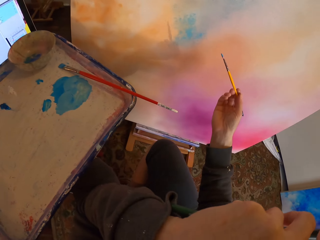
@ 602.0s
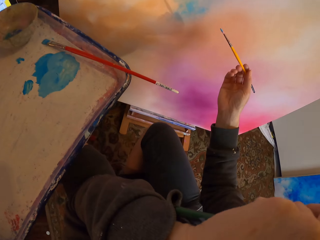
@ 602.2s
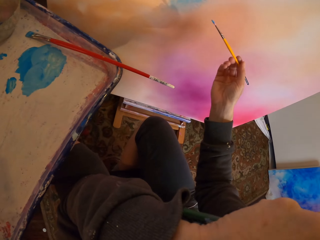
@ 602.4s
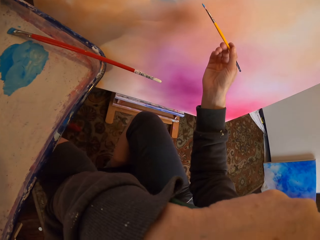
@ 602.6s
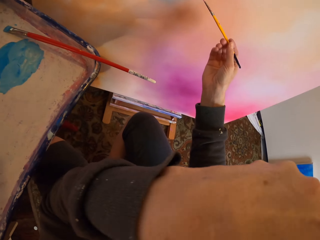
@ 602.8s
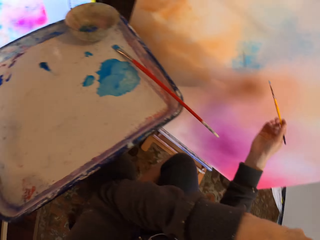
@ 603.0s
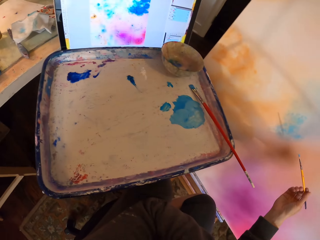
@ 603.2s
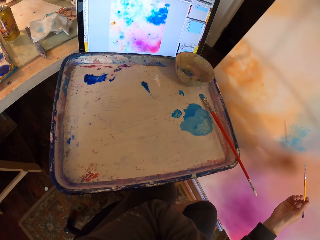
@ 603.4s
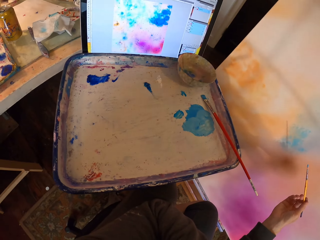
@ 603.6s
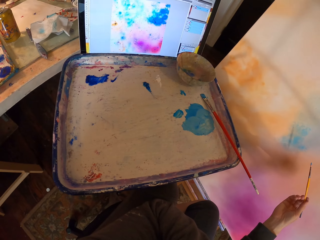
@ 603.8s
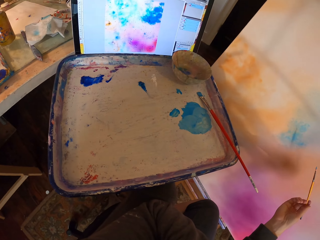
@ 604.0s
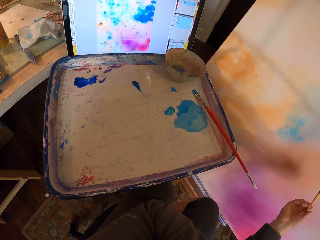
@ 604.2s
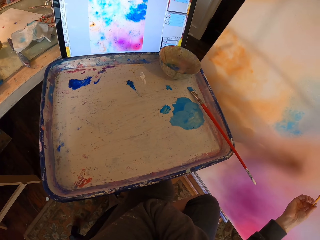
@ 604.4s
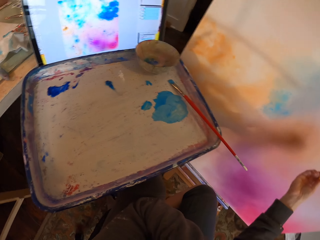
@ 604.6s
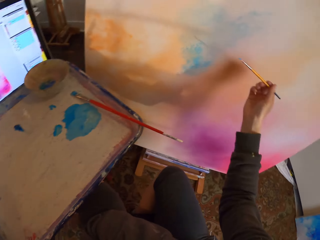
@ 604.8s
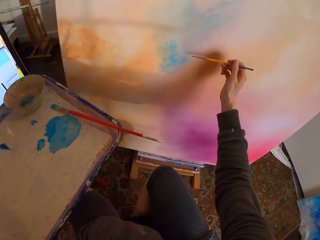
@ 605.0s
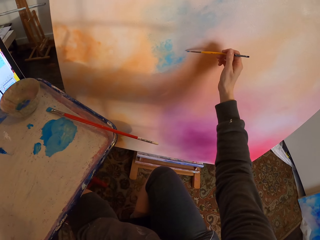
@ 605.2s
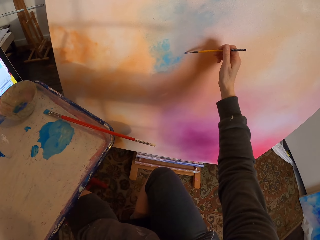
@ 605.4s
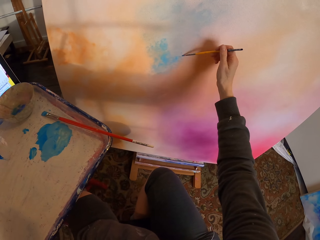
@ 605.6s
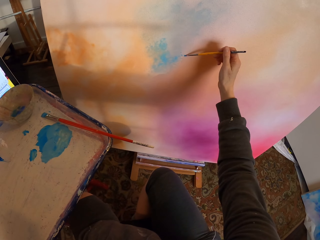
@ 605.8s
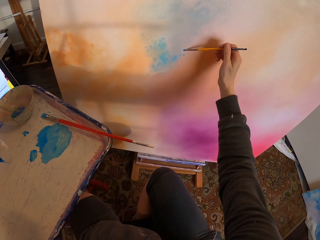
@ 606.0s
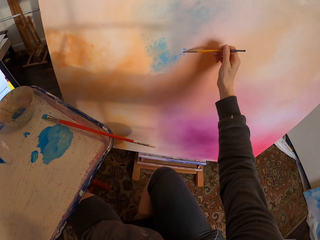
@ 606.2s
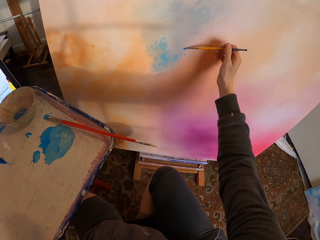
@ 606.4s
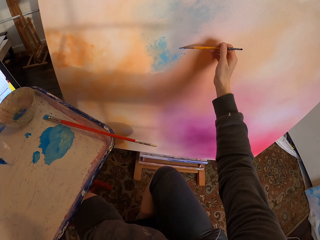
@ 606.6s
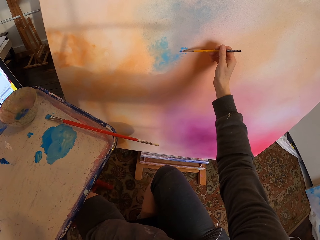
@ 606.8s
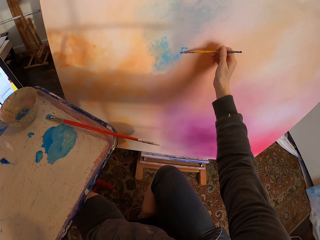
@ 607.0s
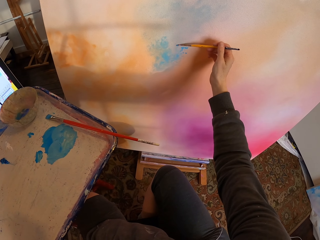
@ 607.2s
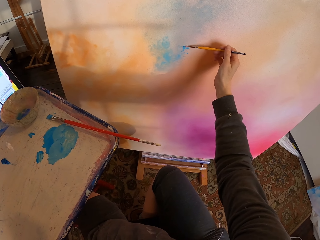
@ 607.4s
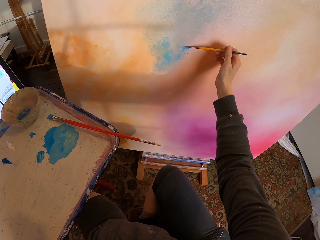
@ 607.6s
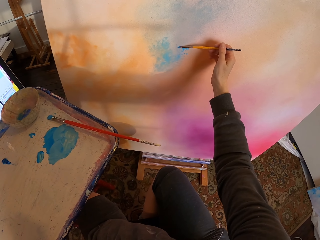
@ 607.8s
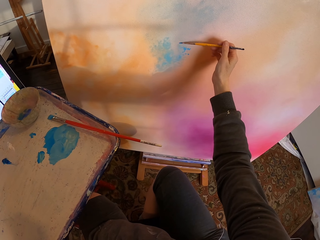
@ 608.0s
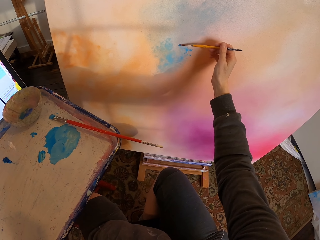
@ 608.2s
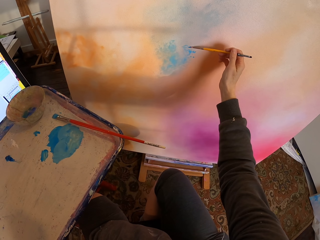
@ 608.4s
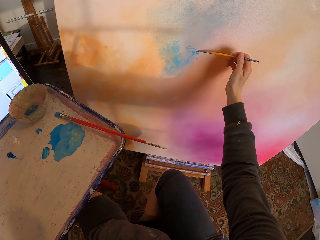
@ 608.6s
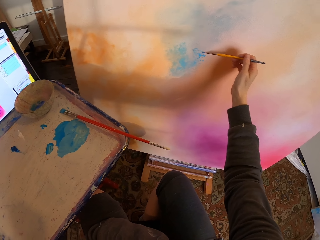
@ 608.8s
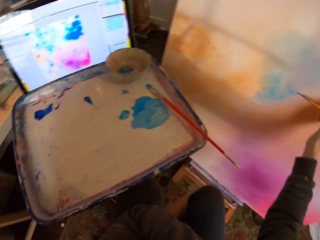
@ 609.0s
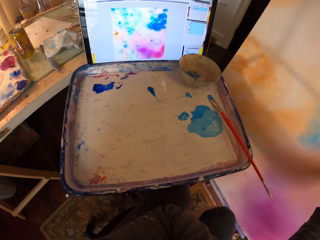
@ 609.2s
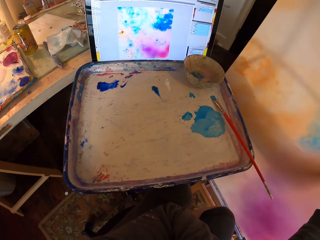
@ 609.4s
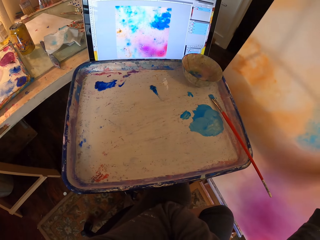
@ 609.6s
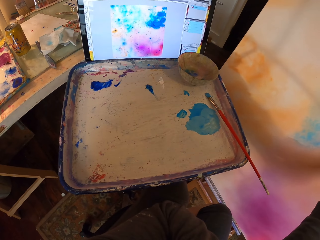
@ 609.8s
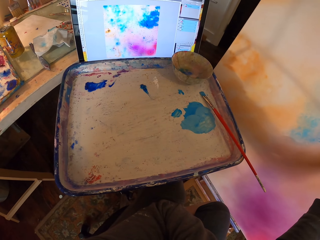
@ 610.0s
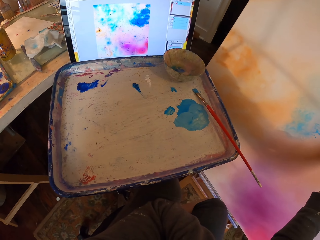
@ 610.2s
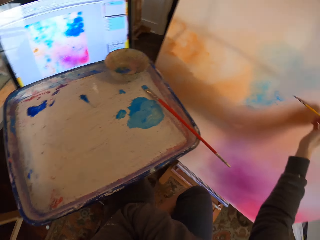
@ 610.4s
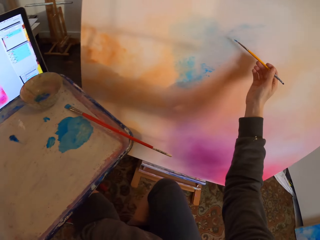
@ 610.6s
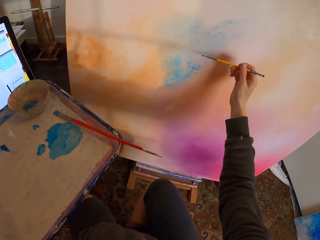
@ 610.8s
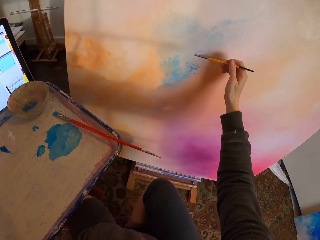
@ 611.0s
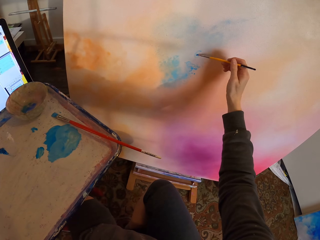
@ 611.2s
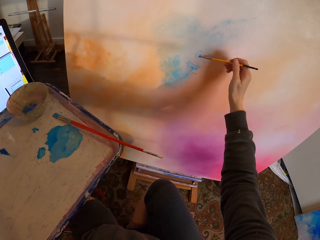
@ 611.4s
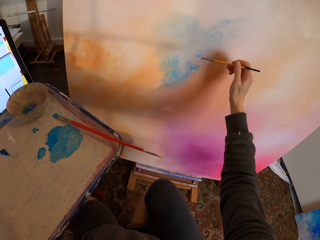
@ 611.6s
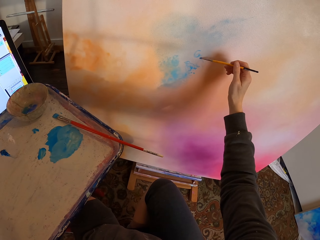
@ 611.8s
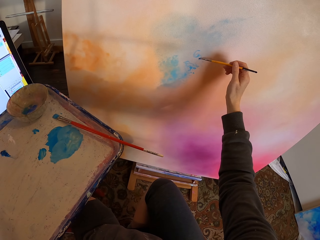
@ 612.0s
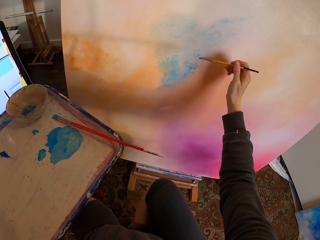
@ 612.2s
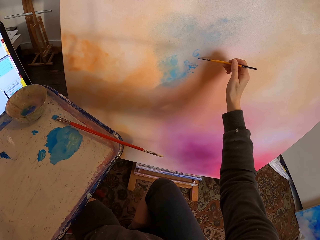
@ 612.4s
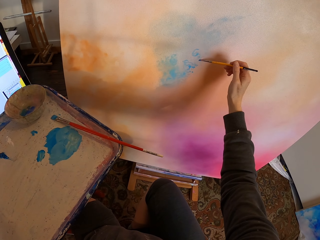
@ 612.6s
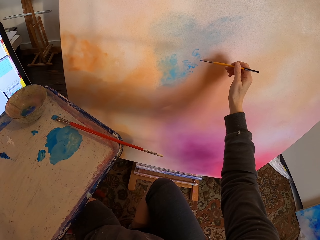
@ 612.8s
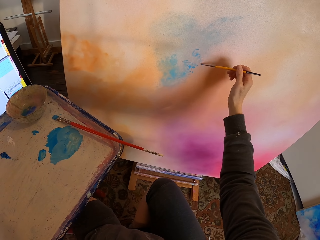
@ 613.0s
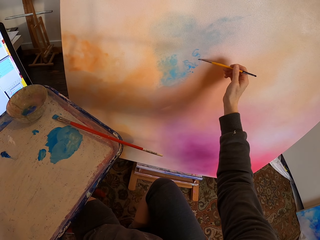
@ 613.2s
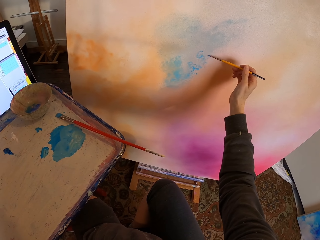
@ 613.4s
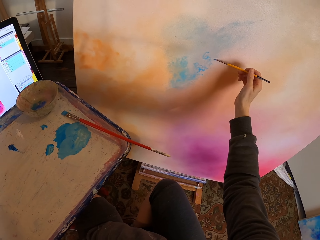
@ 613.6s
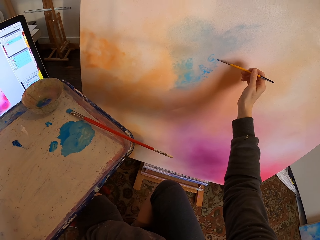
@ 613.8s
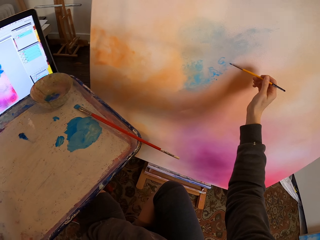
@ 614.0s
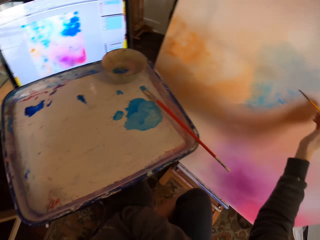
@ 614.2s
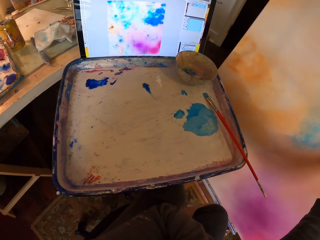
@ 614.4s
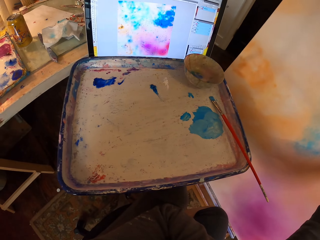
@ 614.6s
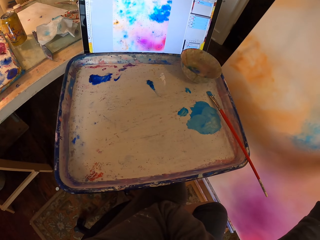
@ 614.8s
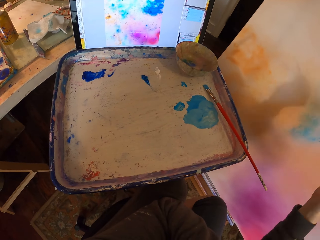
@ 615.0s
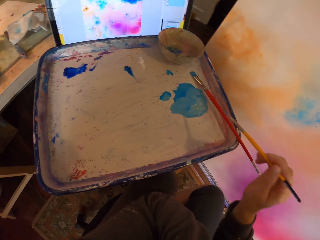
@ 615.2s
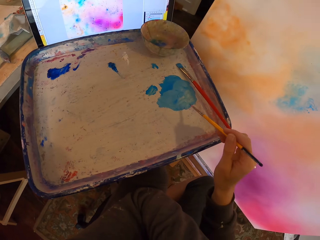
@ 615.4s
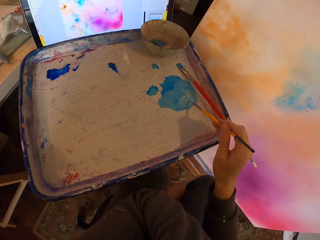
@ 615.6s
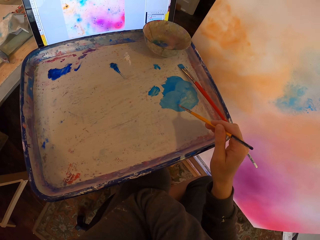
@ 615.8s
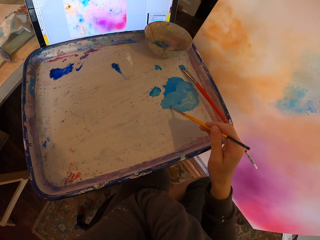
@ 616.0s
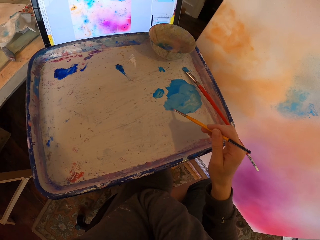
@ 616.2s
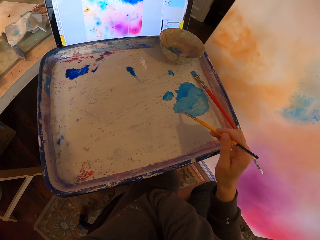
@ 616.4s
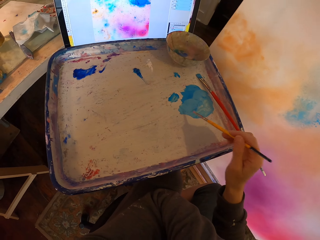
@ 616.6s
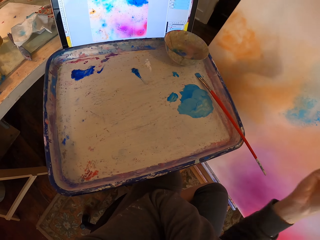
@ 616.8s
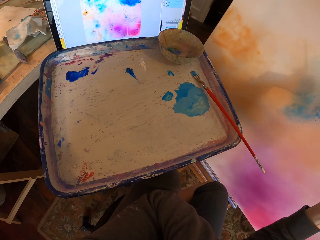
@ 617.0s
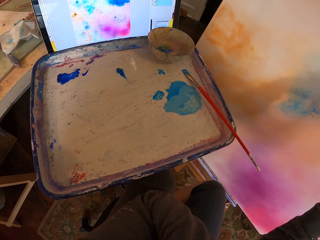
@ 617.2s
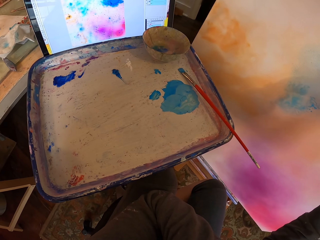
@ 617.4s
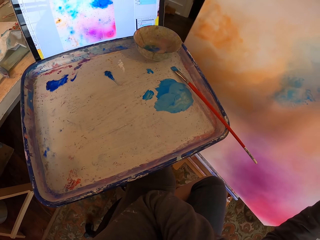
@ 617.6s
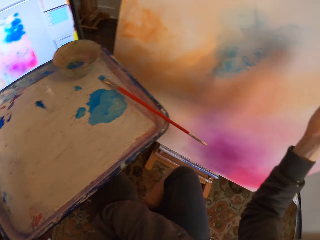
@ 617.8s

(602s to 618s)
The camera wearer stares at the painting. They paint using the small paintbrush as they copy from the screen. They scoop paint on the paint tray. They paint on the painting board.

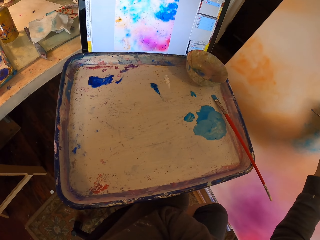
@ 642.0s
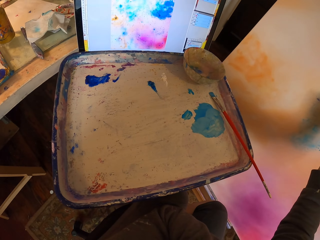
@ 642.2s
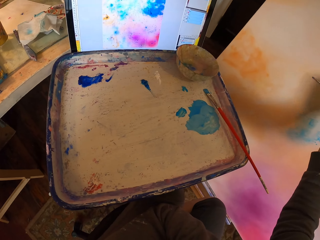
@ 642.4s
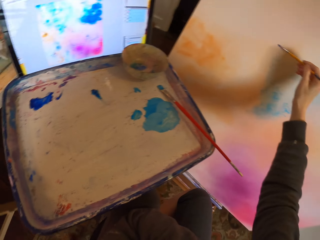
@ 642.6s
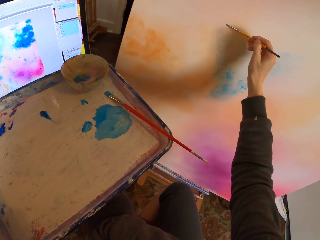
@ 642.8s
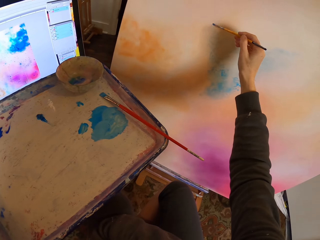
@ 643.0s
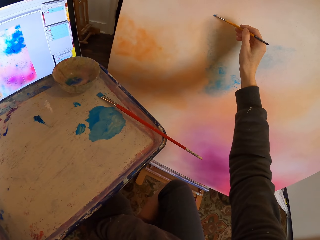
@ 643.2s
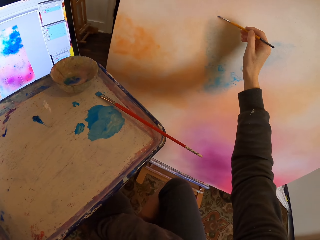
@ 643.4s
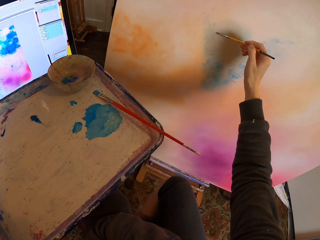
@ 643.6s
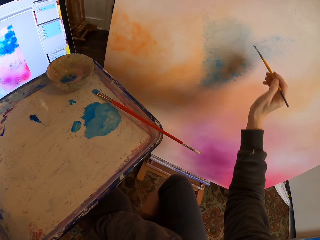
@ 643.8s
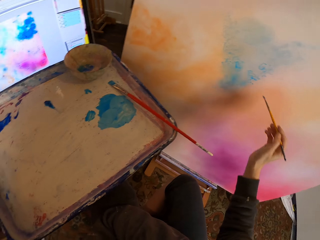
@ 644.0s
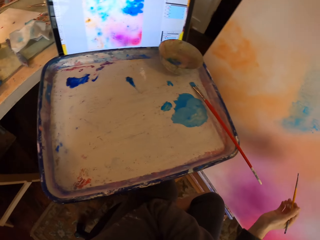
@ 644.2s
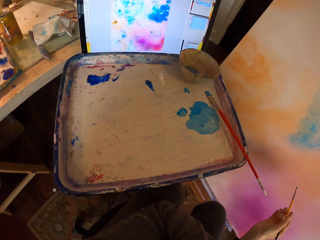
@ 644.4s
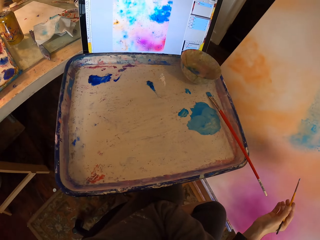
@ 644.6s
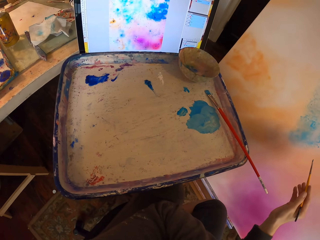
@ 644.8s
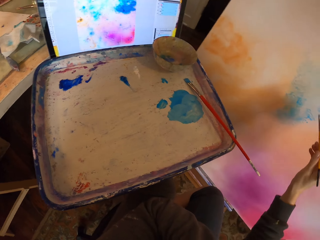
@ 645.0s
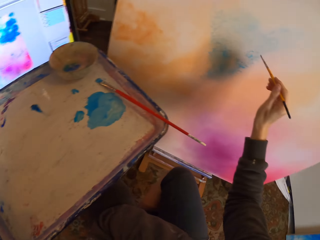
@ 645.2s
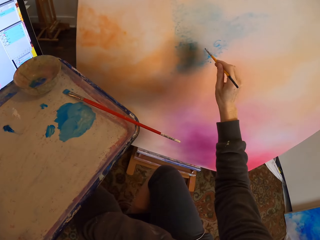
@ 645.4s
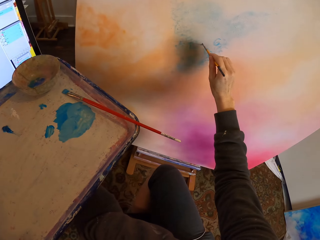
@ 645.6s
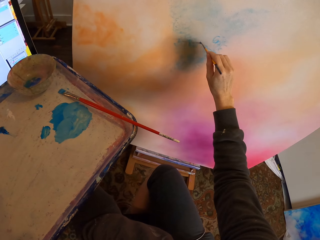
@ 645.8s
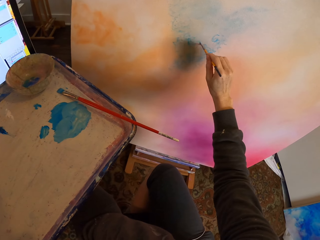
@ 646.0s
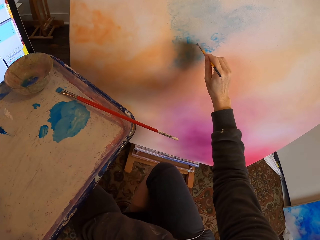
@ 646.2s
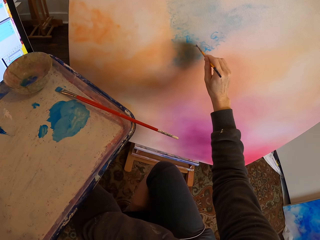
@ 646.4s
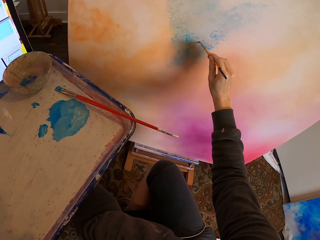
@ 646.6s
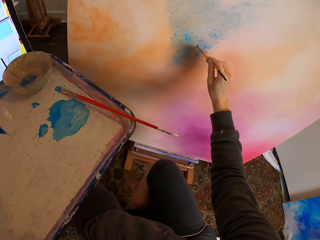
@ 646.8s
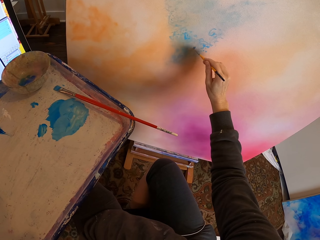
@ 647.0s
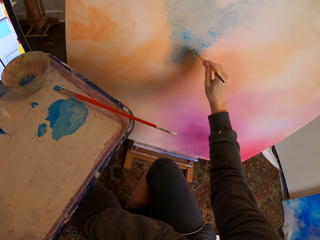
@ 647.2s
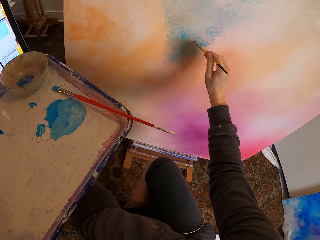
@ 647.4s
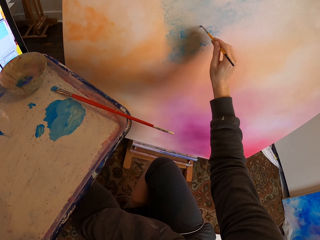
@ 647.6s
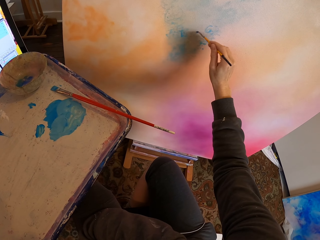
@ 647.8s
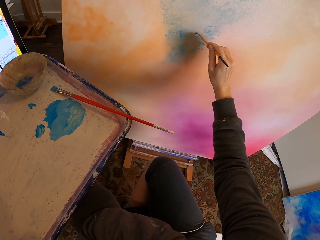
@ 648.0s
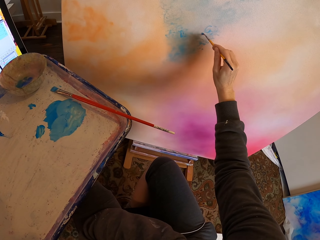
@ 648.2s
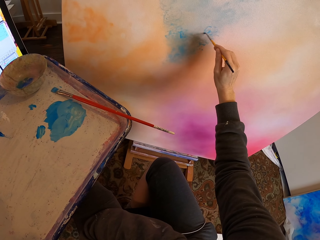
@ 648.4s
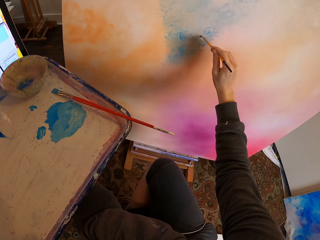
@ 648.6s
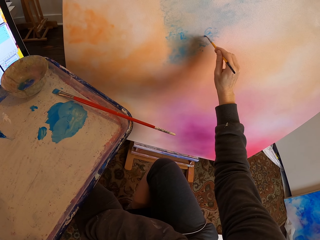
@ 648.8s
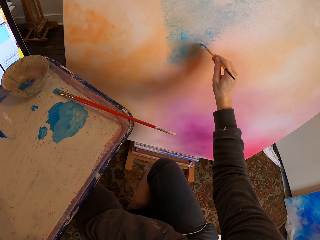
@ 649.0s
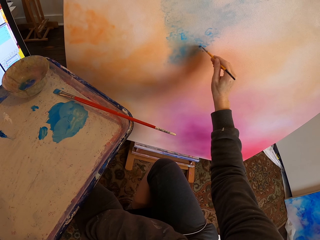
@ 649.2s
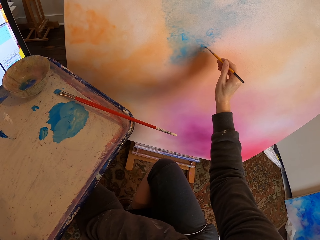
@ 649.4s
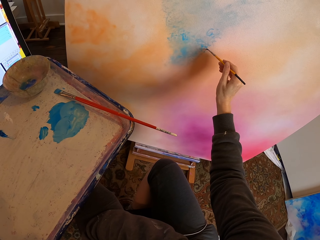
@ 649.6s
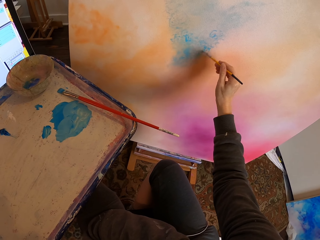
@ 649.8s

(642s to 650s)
The camera wearer stares at the painting. They paint on the board.
